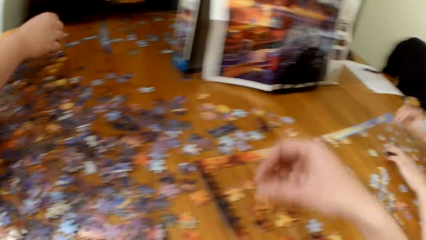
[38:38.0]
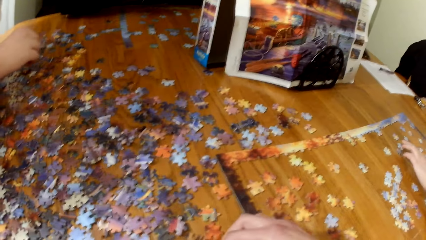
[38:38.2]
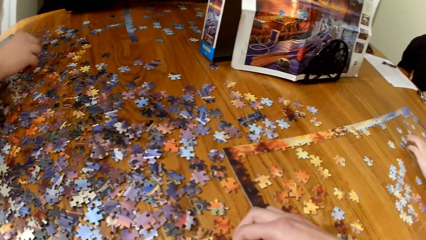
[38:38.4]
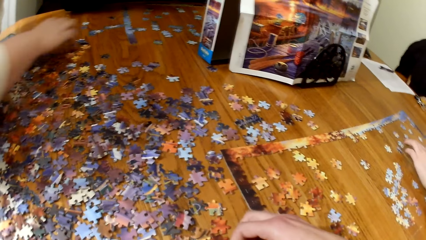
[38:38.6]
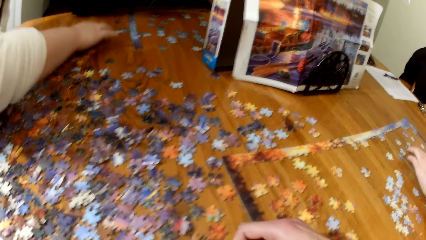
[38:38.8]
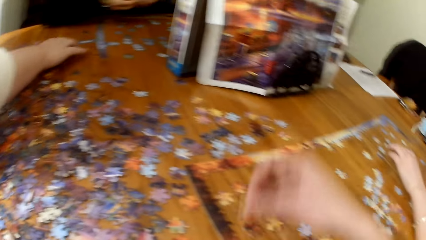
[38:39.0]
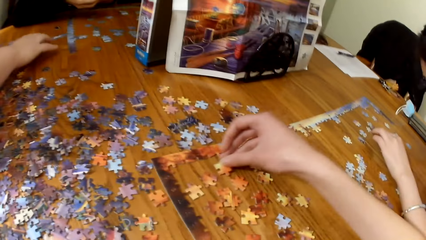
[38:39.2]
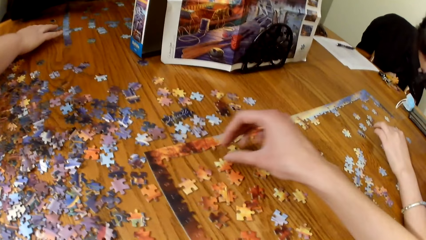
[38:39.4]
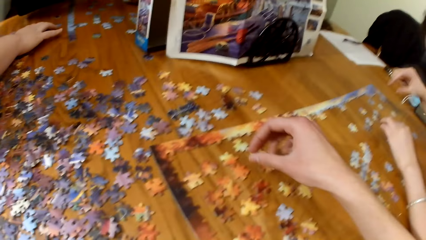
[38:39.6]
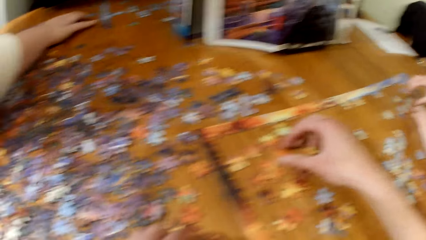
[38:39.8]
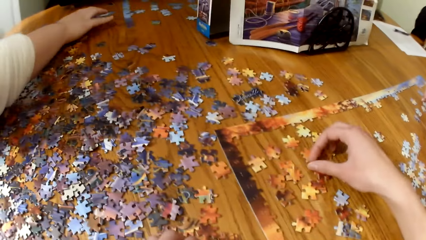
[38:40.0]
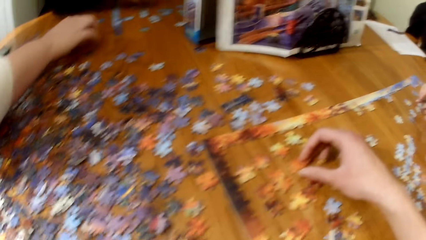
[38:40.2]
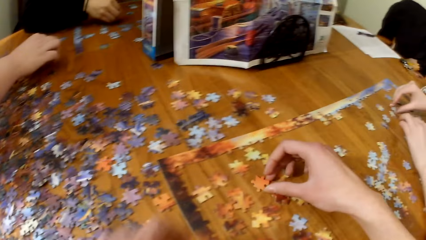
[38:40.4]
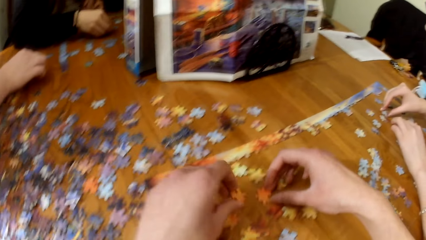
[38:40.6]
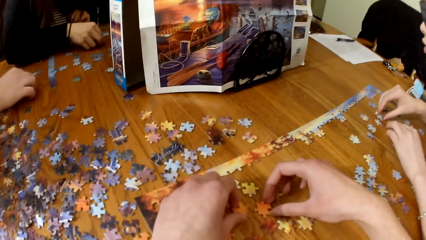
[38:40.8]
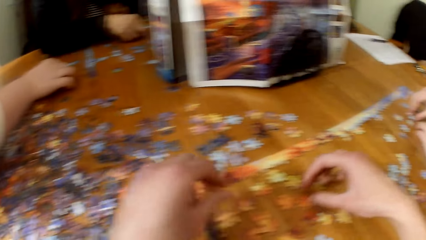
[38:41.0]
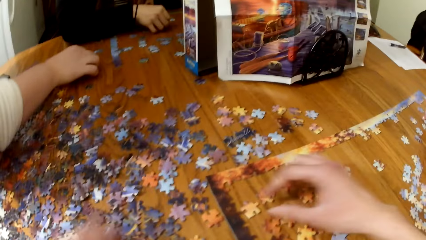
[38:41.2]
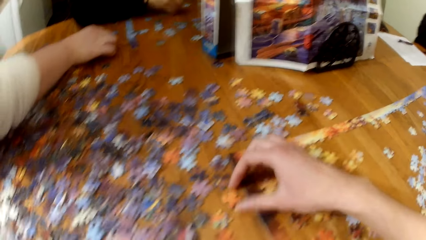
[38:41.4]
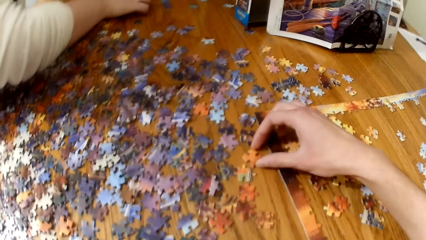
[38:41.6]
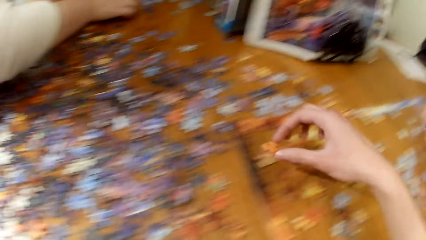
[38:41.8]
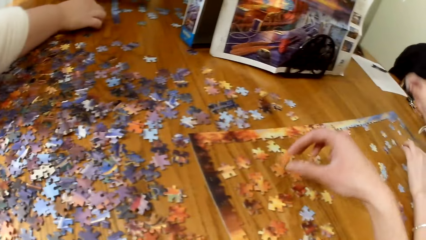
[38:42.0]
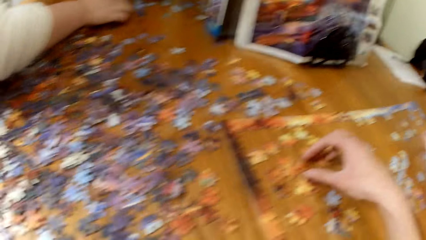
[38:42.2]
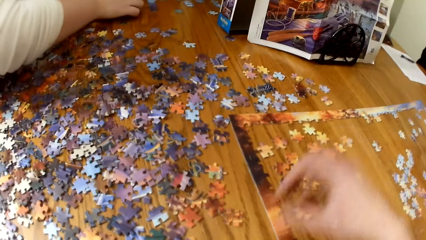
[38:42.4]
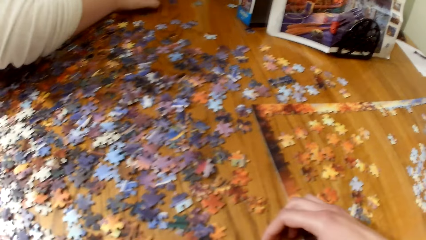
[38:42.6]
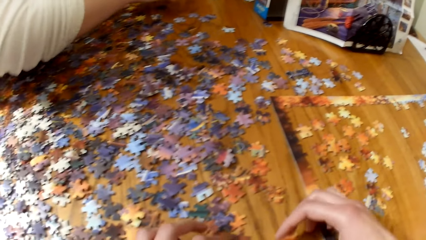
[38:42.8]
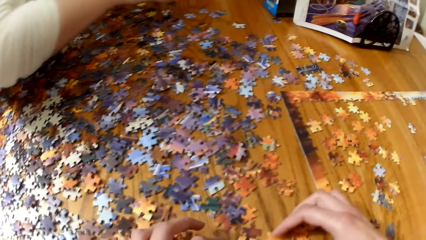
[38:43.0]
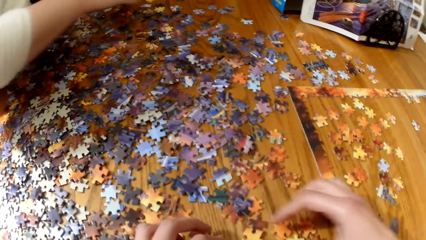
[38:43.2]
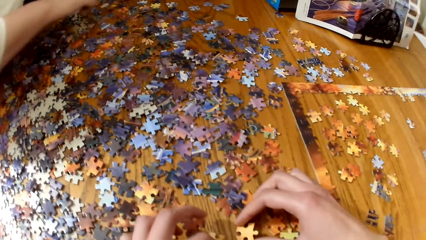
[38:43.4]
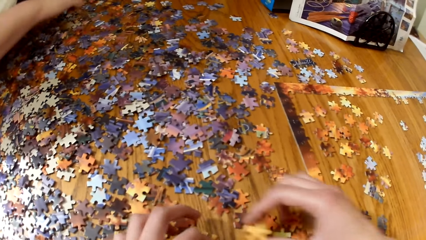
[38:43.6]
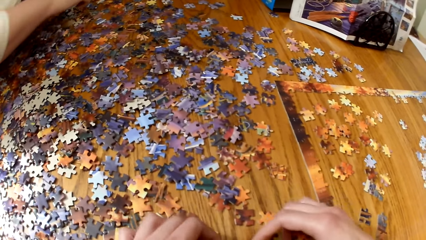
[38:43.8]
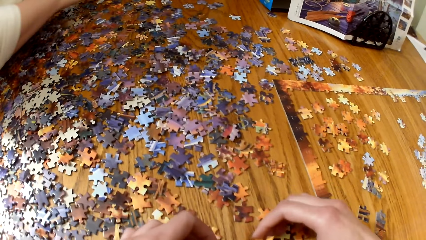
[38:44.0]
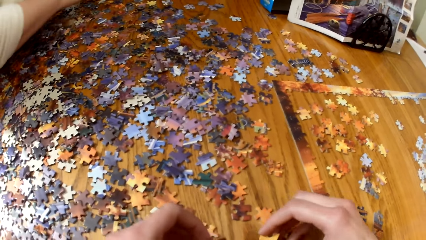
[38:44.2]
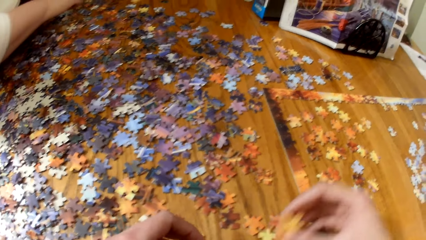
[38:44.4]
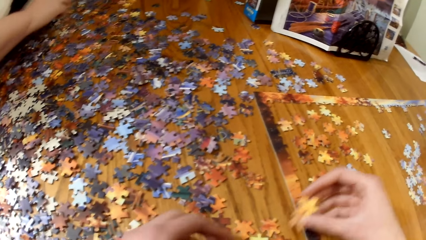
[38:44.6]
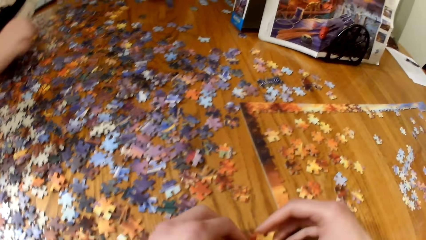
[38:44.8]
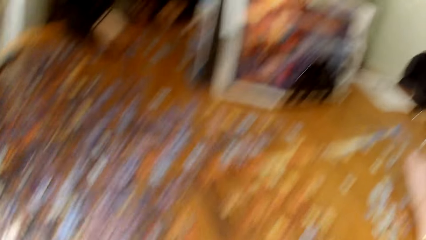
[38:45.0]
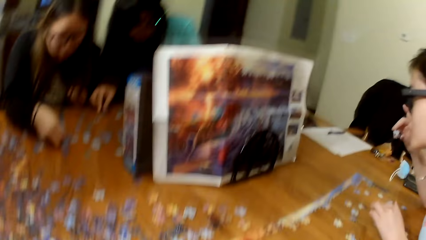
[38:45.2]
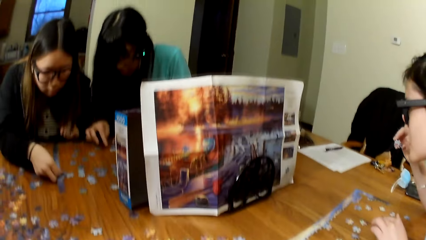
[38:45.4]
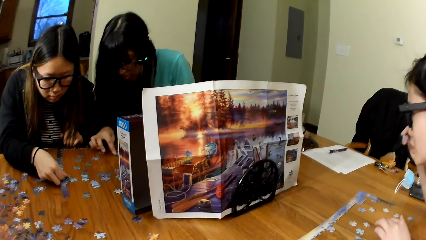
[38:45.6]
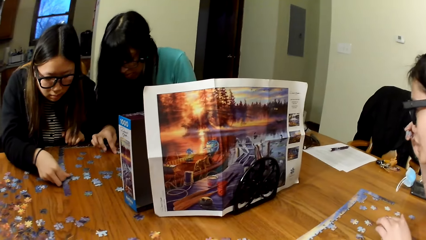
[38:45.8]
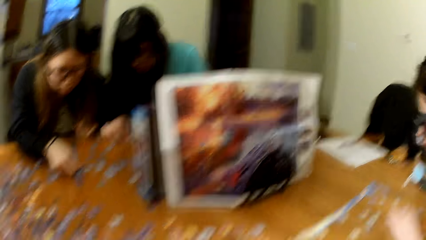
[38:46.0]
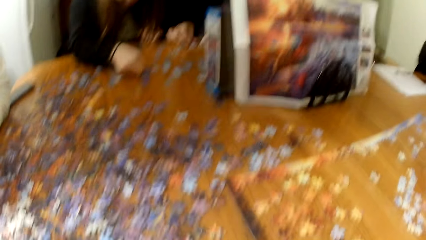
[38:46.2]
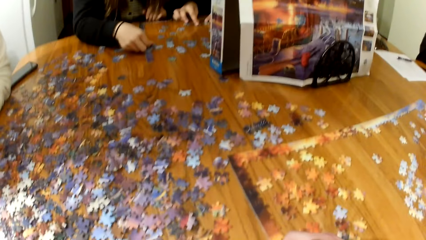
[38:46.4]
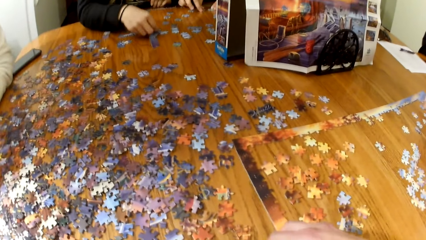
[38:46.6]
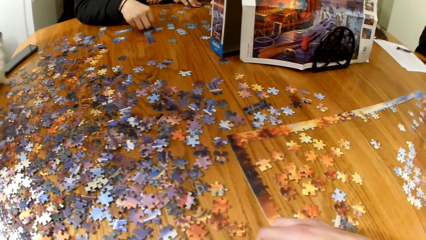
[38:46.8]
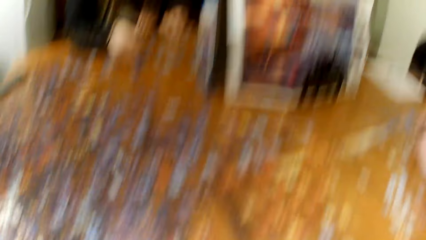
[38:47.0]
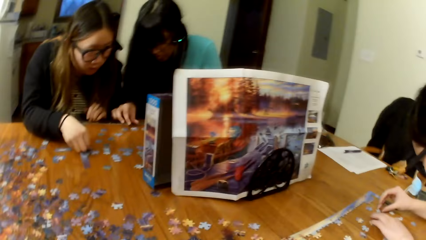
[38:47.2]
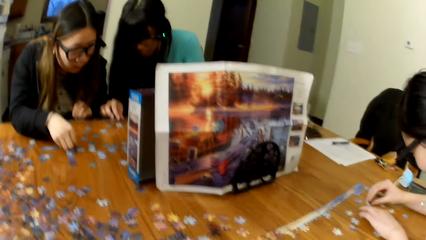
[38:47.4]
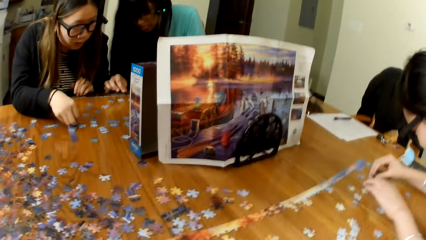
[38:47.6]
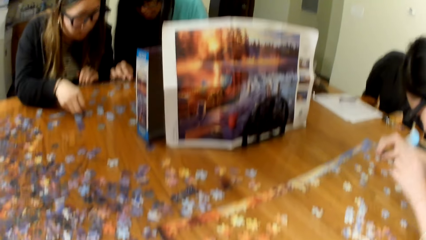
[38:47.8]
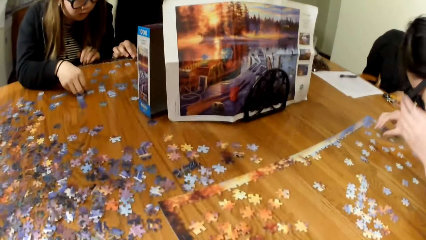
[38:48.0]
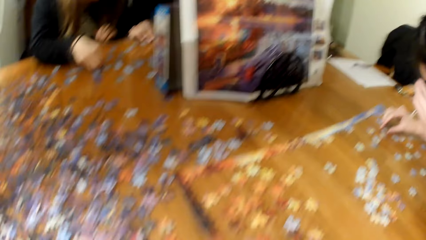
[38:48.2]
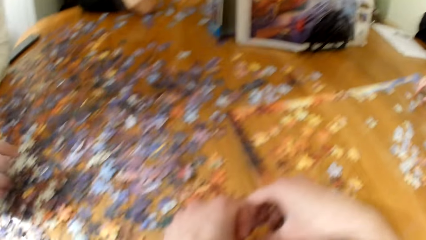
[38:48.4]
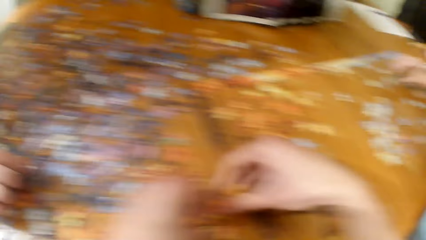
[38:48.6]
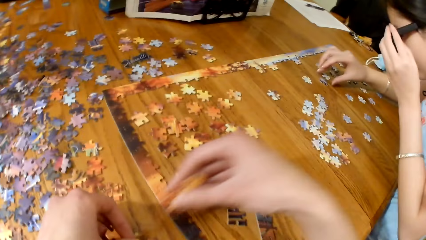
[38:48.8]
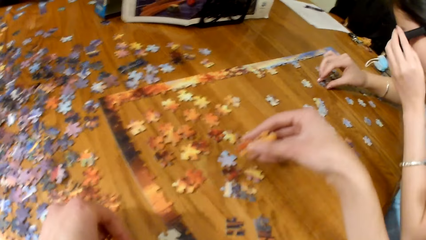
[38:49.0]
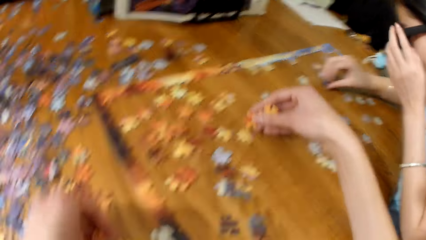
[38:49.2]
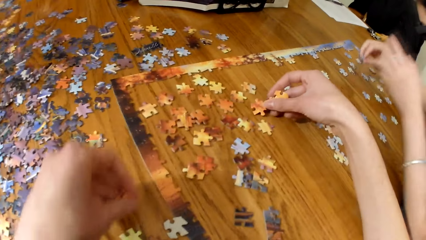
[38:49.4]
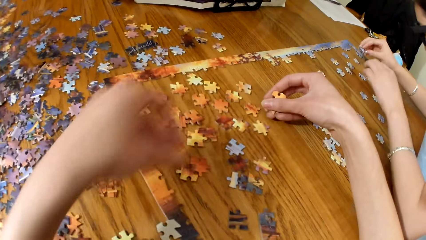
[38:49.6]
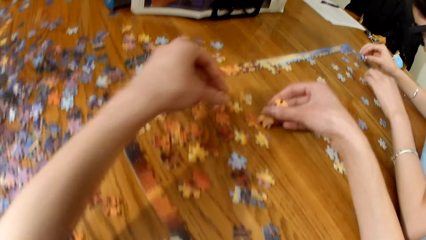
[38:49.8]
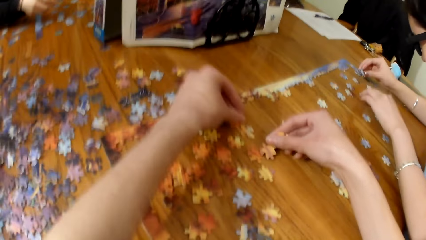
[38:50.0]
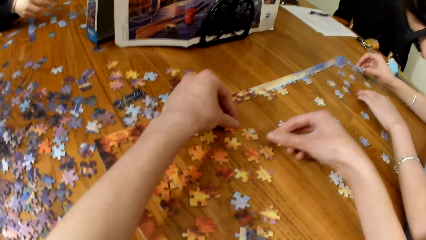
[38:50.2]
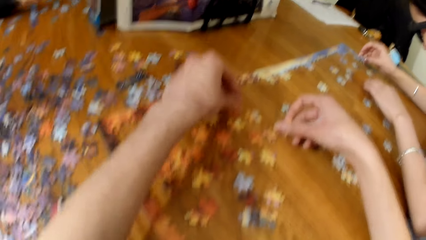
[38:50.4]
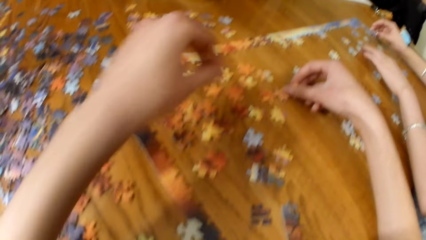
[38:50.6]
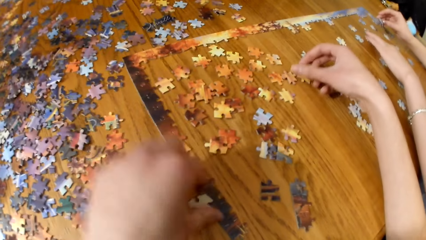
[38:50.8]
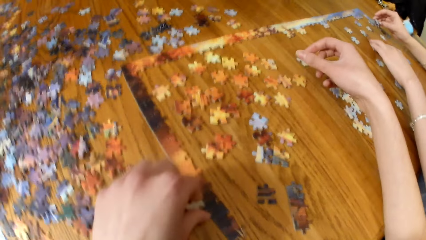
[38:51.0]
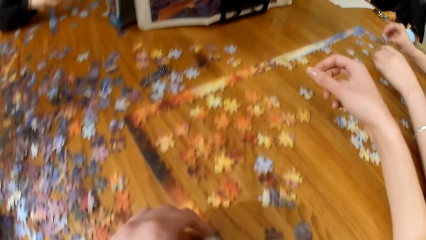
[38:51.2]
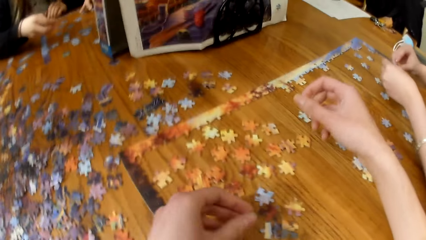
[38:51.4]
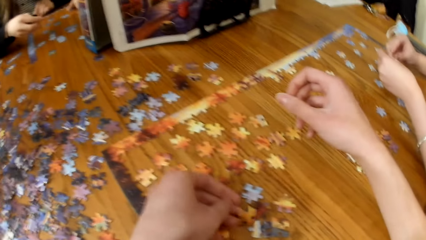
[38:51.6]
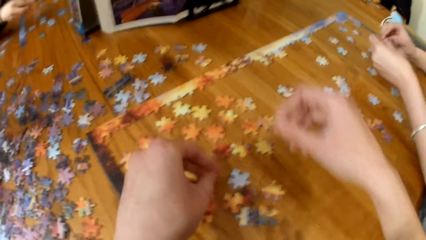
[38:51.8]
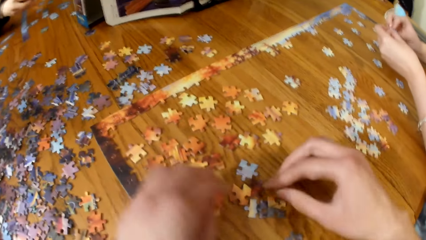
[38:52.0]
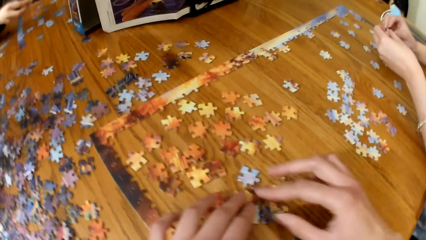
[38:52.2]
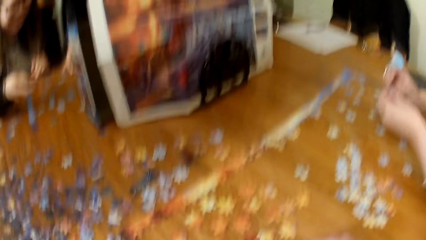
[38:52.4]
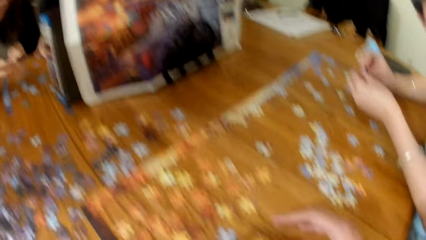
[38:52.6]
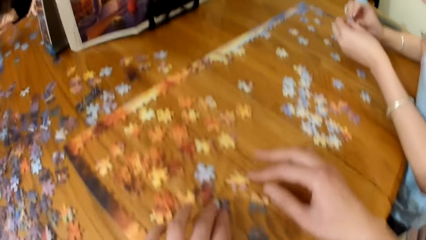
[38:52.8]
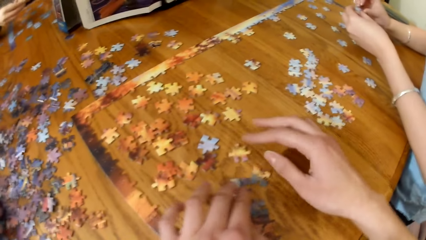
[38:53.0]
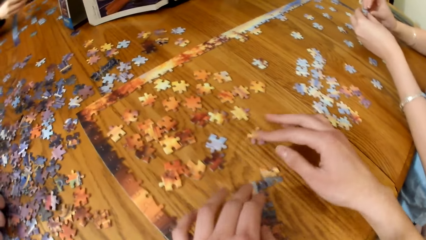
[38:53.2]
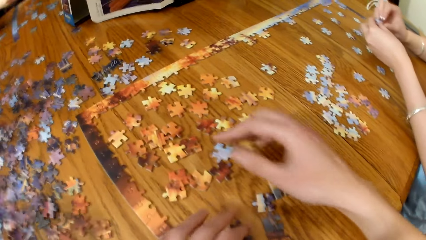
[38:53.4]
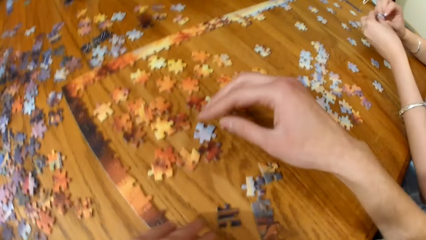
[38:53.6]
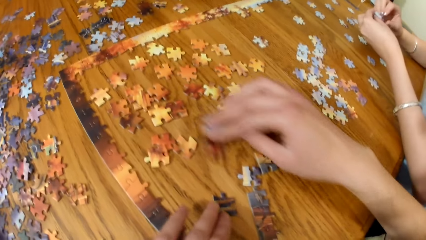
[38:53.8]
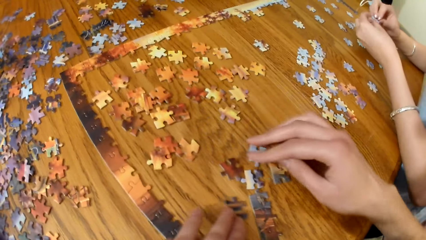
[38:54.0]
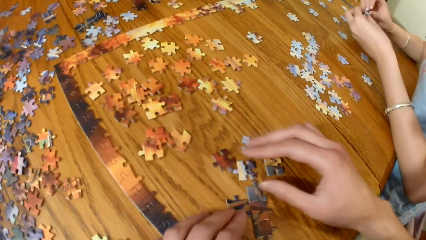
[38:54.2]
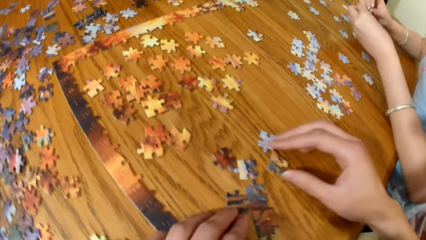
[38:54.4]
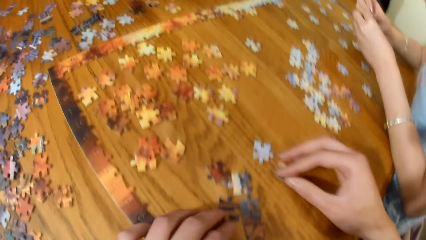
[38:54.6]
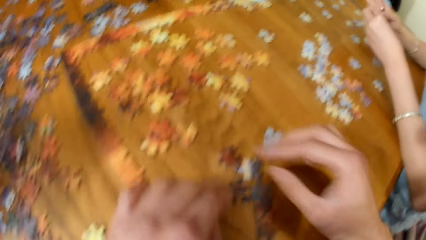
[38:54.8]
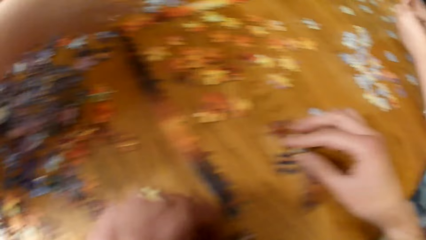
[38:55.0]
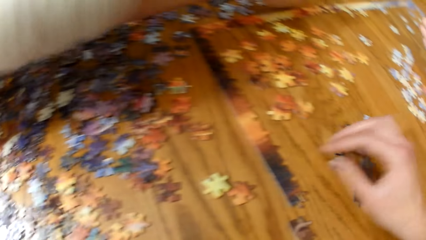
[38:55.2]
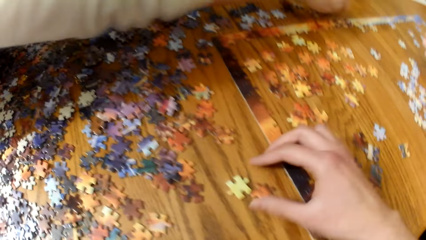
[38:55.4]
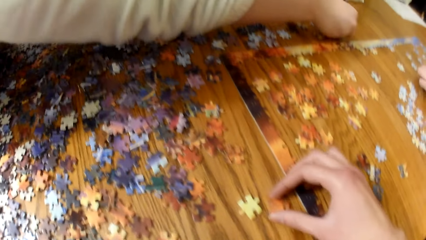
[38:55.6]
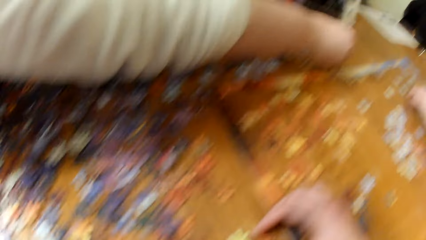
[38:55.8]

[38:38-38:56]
A woman looks for puzzle pieces. The camera wearer places the puzzle piece on the table. They look for puzzle pieces. A lady places a puzzle piece on the table. The camera wearer places the puzzle piece on the table. Another woman looks for puzzle pieces. The camera wearer looks for puzzle pieces.
